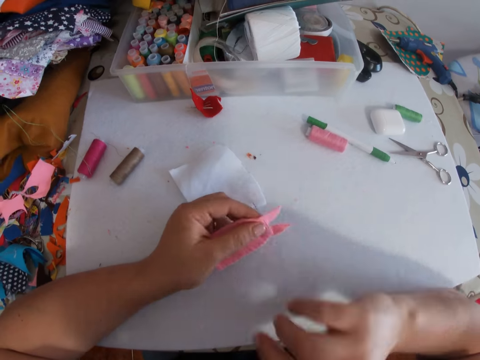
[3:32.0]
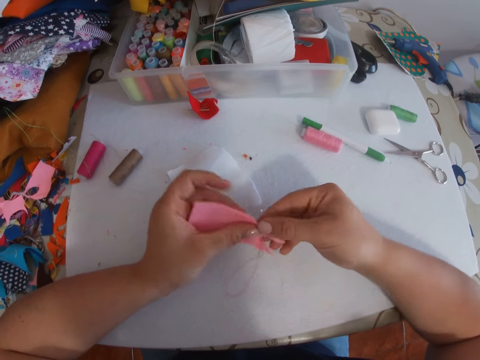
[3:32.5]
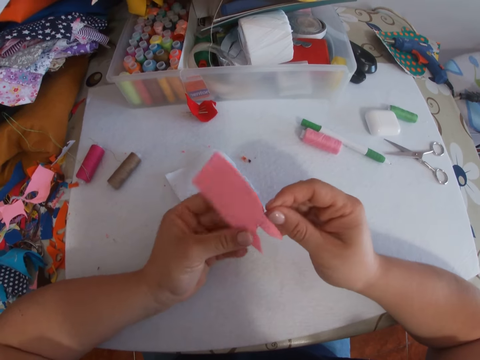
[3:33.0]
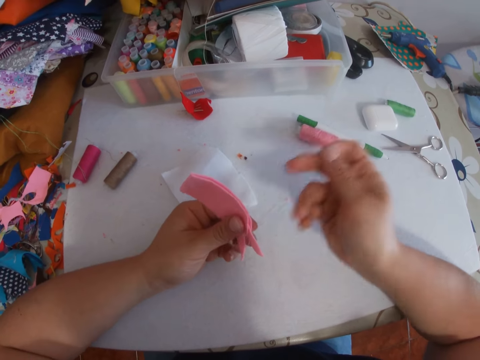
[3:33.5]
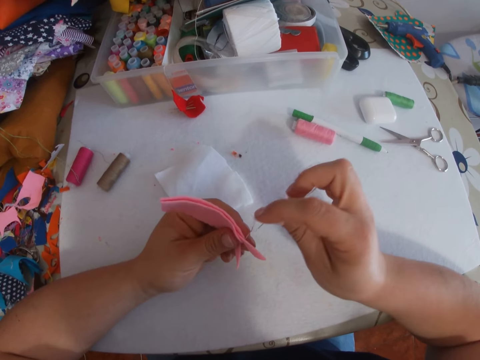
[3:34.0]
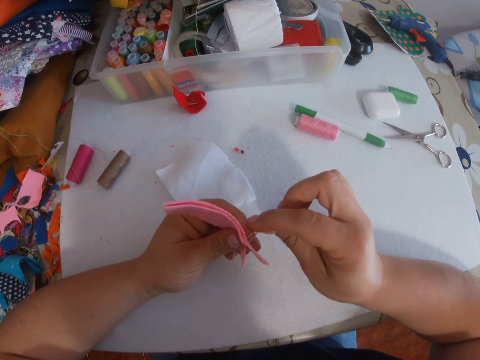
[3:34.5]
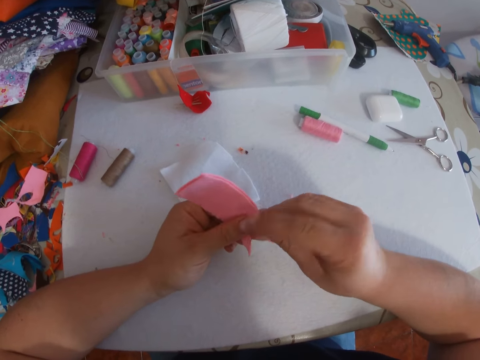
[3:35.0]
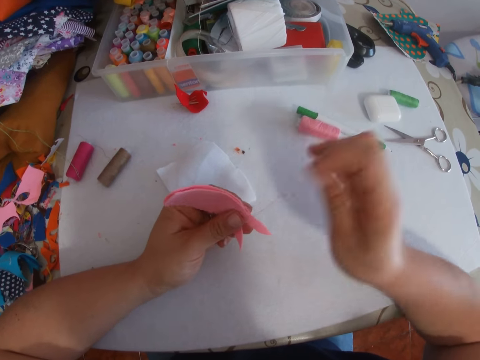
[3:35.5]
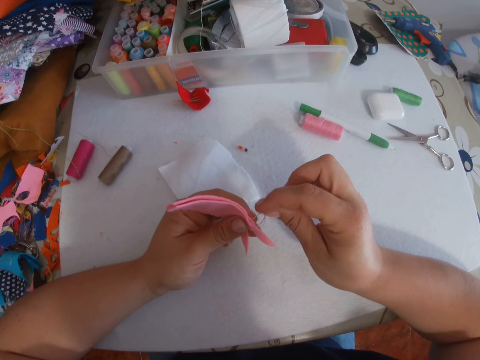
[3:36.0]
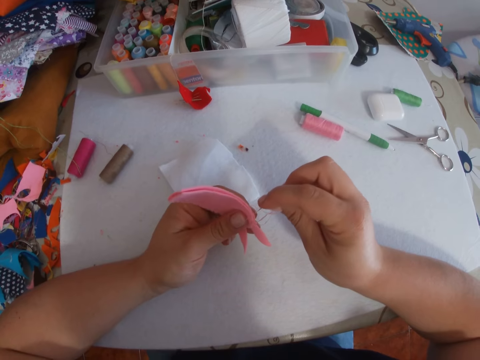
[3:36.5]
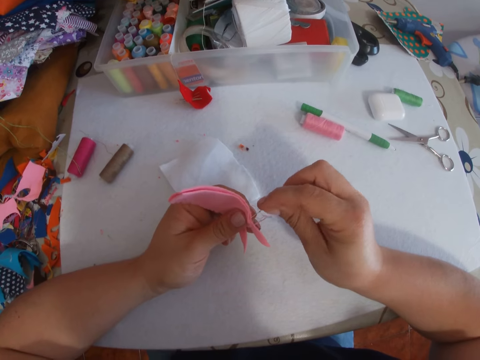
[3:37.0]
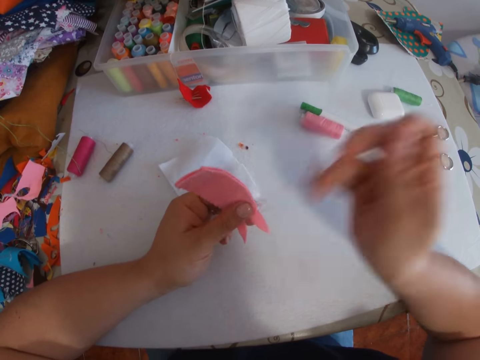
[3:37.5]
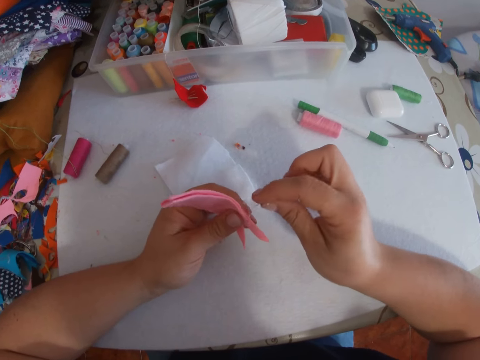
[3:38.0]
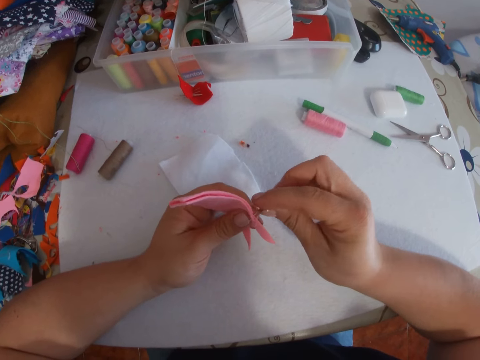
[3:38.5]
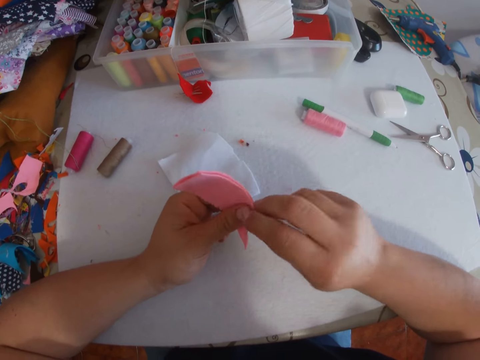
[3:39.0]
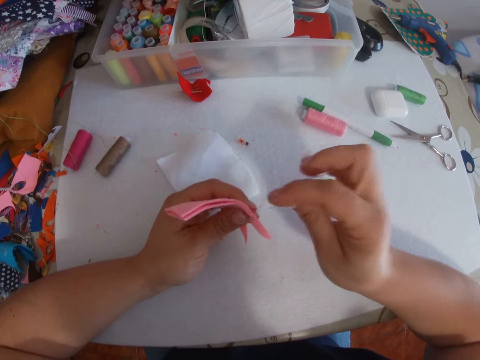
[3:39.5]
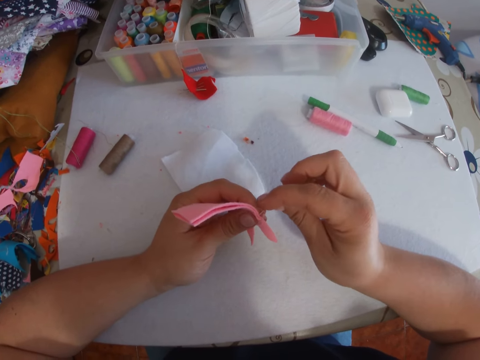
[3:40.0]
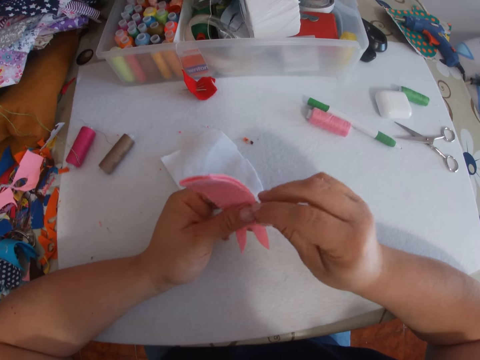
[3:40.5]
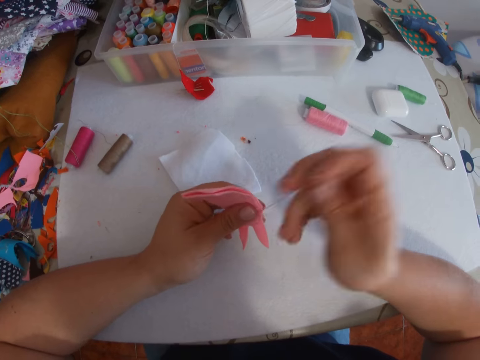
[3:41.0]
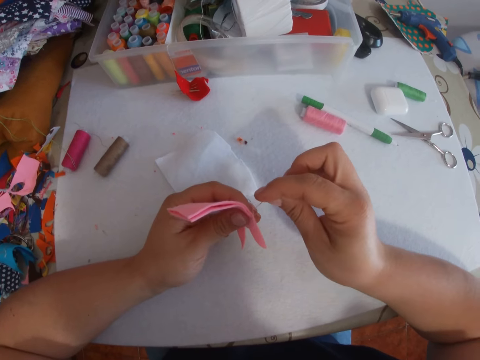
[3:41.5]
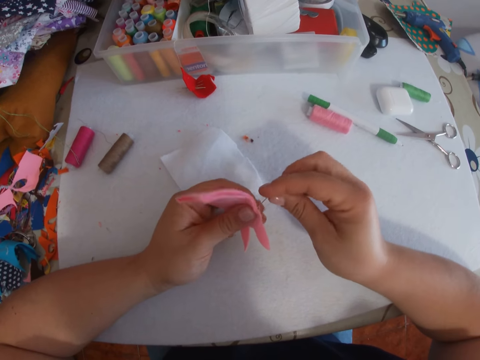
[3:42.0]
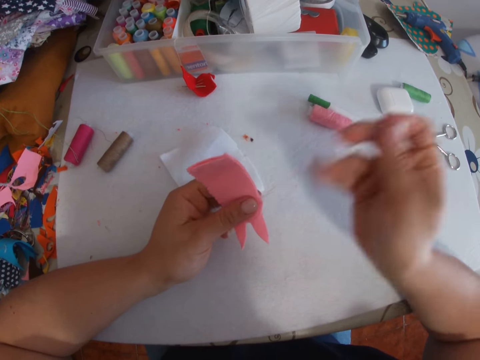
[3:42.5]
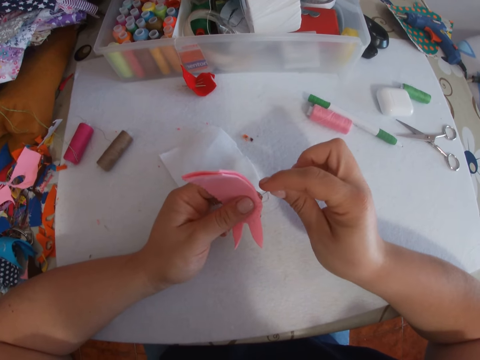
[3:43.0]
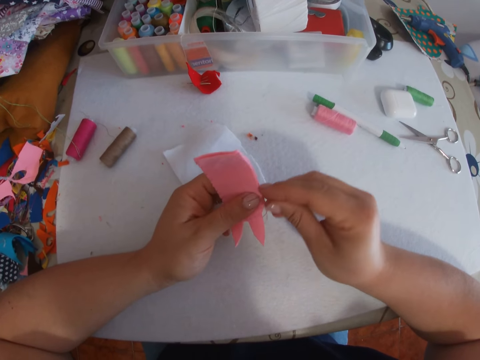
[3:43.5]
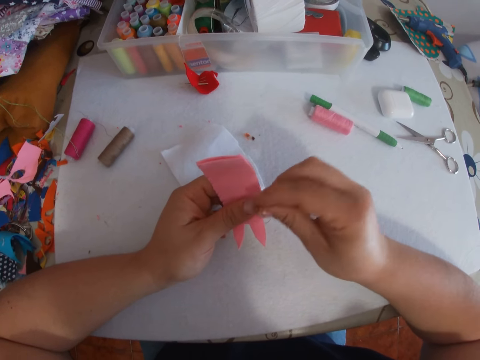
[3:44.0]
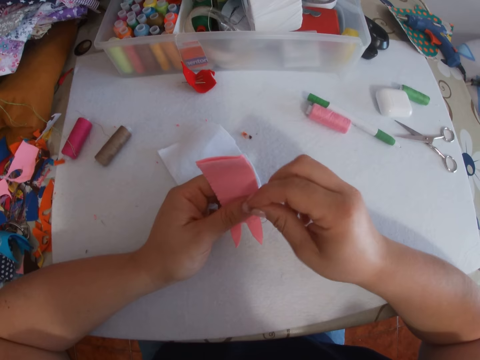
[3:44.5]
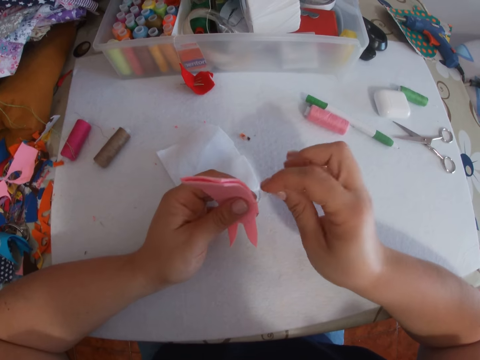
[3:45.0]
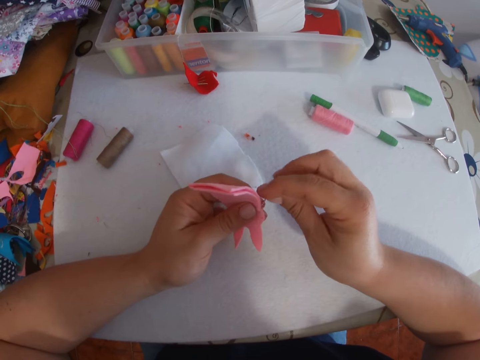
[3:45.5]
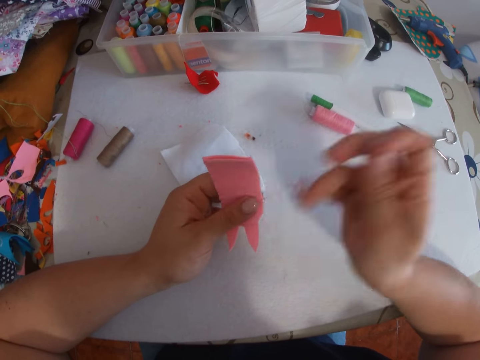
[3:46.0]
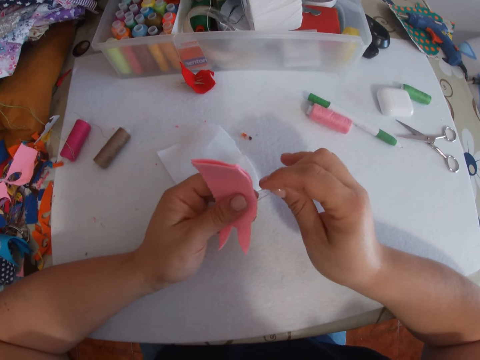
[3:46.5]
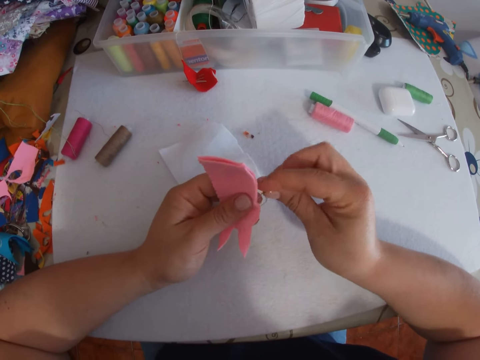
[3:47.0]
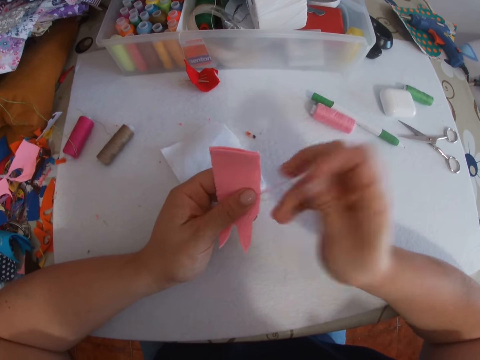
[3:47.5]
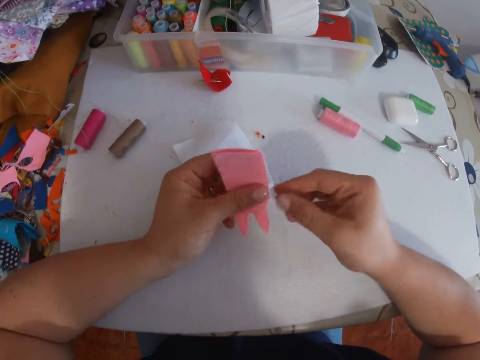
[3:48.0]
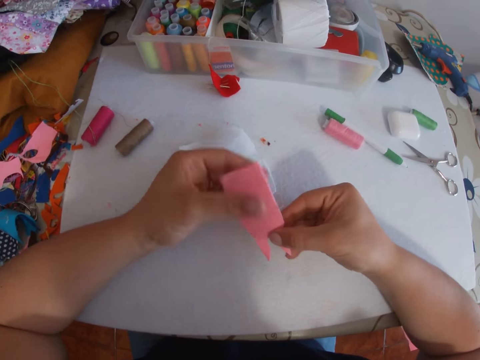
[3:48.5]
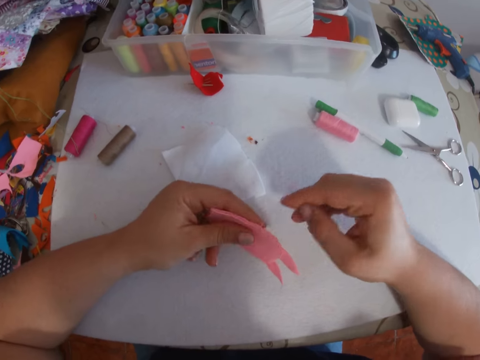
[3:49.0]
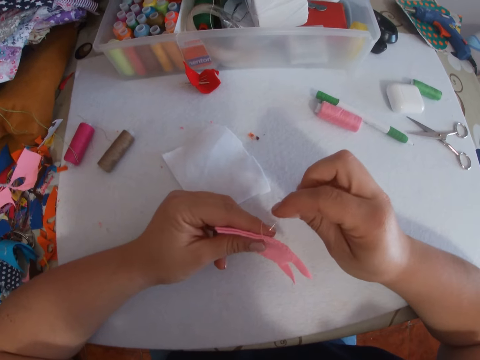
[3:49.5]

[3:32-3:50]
The camera wearer moves the thread sideways. They turn the felt fabric. They pull the thread. They sew the felt fabric with a needle. They pull the thread. They sew the felt fabric with the needle. They pull the thread. They sew the felt fabric with the needle. They pull the thread. They sew the felt fabric with the needle. They pull the thread. They sew the felt fabric with the needle. They pull the thread. They sew the felt fabric with the needle. They pull the thread. They sew the felt fabric with the needle. They pull the thread. They sew the felt fabric with the needle. They pull the thread. They look at the felt fabric.

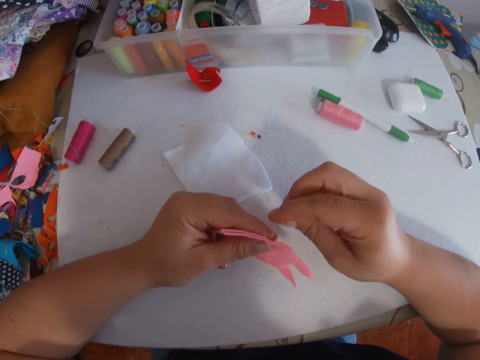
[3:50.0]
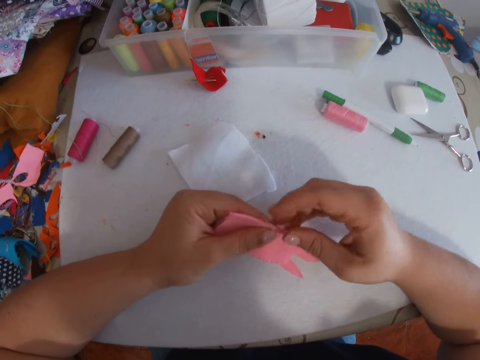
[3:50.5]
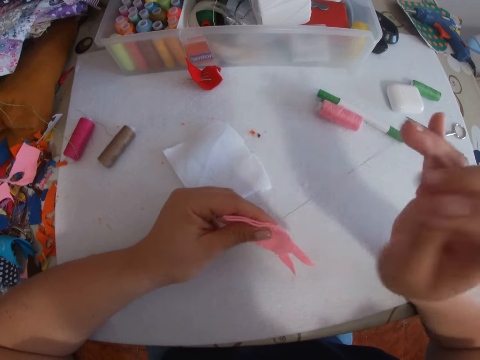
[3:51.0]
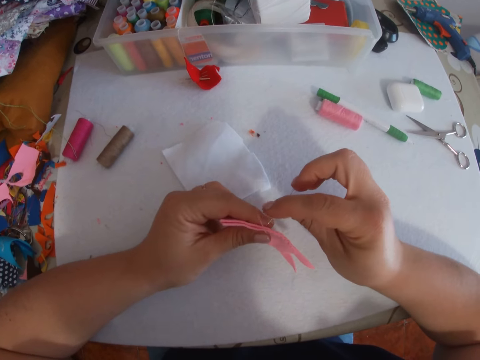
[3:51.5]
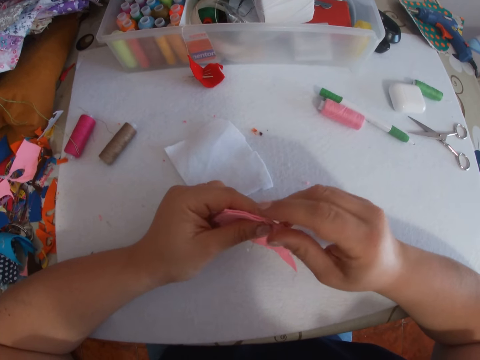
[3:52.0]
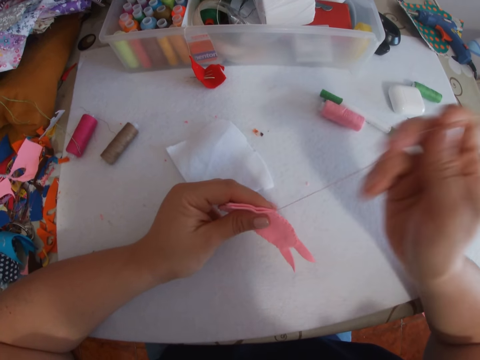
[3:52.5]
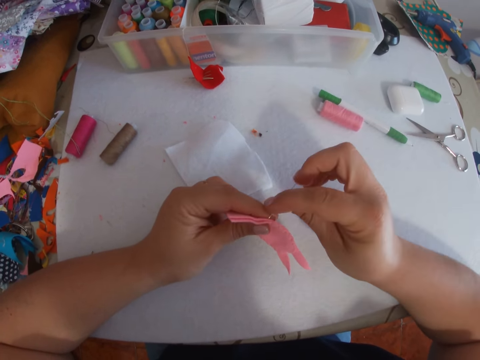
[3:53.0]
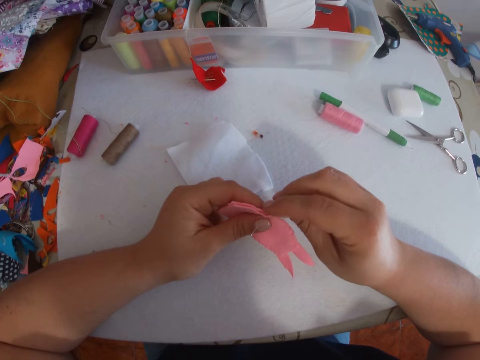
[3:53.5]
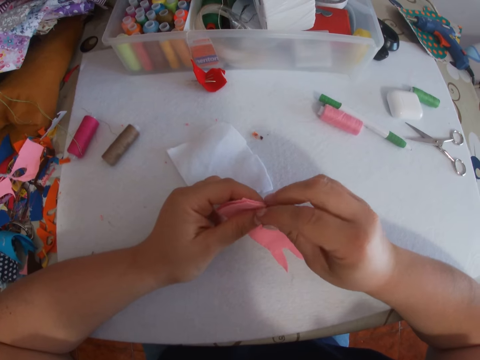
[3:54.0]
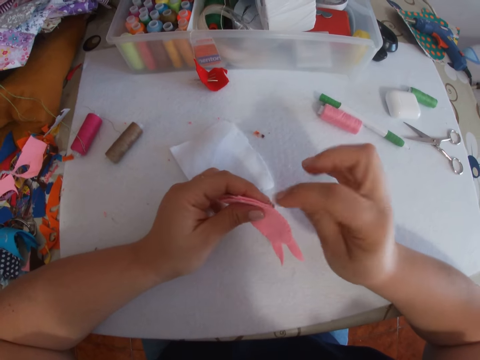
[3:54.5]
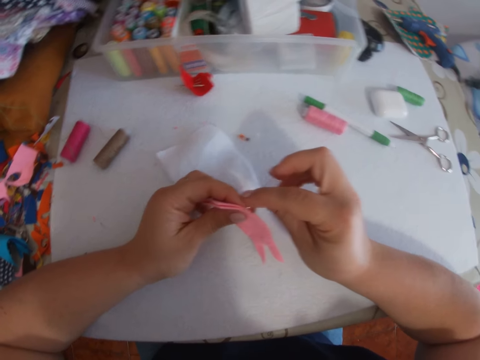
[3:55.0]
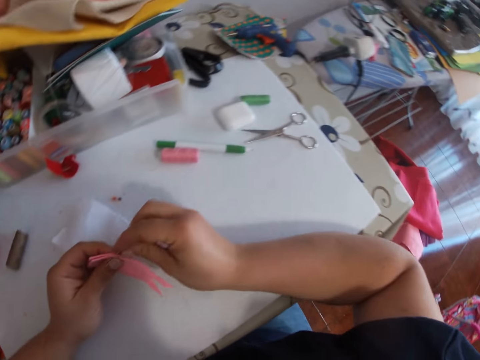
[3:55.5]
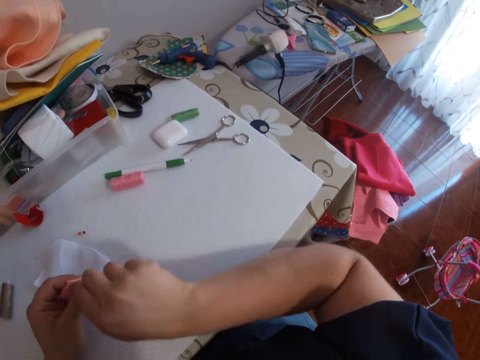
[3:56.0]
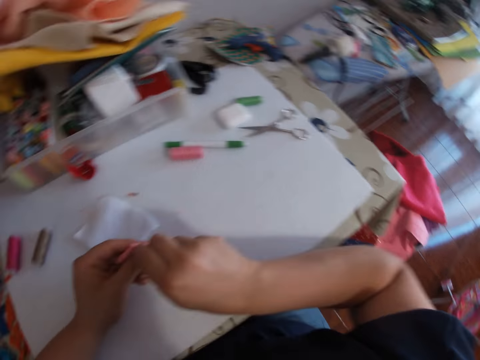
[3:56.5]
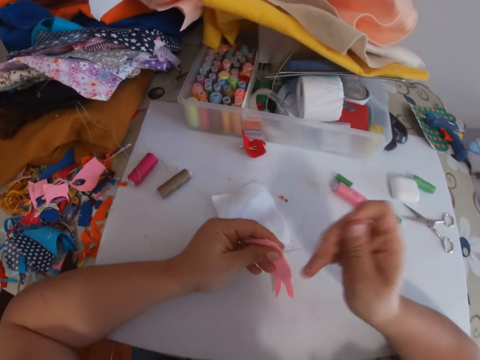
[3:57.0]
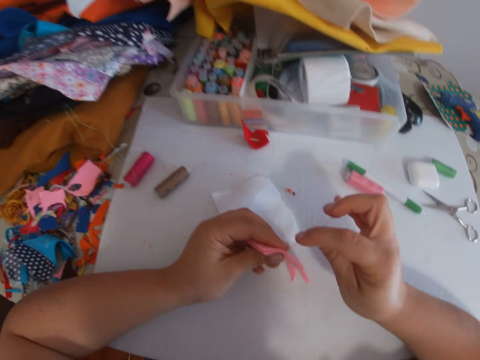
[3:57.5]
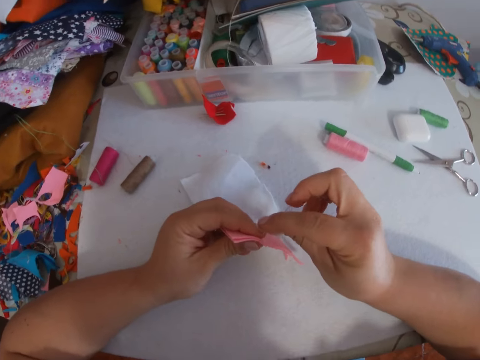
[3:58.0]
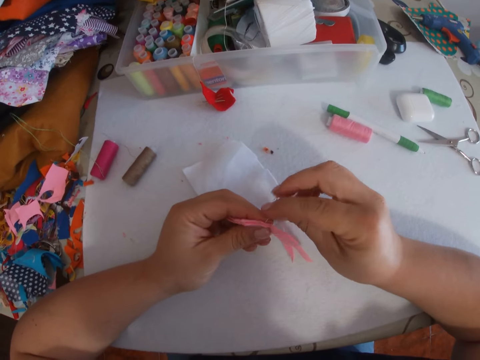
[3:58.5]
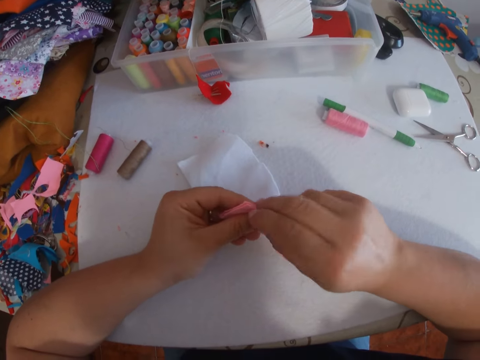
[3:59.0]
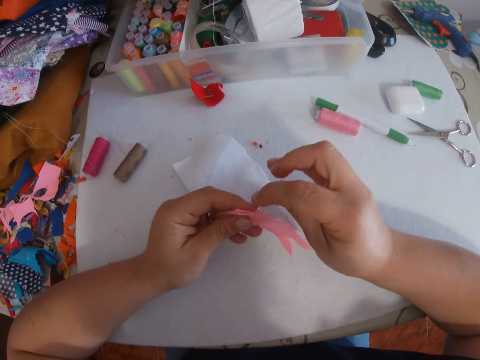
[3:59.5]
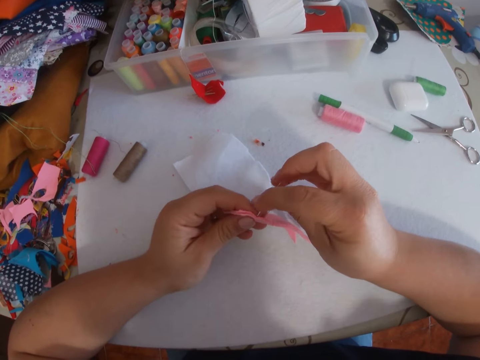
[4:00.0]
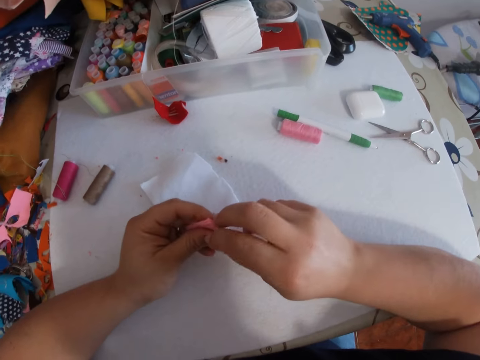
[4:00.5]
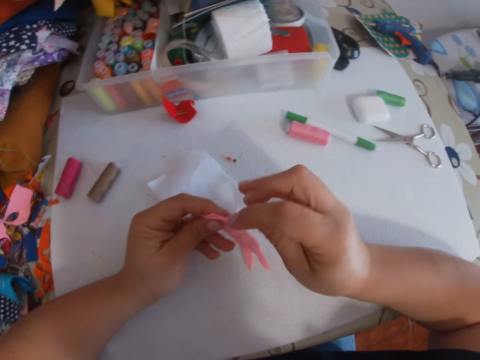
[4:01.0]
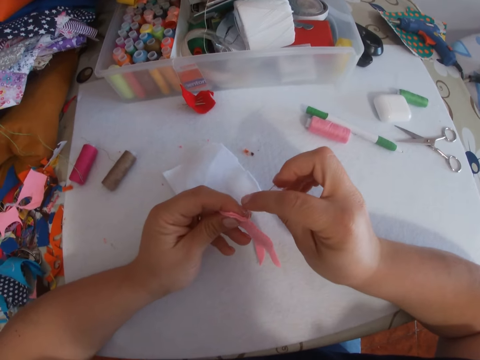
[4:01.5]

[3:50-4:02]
The camera wearer sews the felt fabric with a needle. They pull the thread. They sew the felt fabric with the needle. They pull the thread. They sew the felt fabric with the needle. They pull the thread. They sew the felt fabric with the needle. They look around. They pull the thread. They sew the felt fabric with the needle. They pull the thread. They sew the felt fabric with the needle. They pull the thread.
